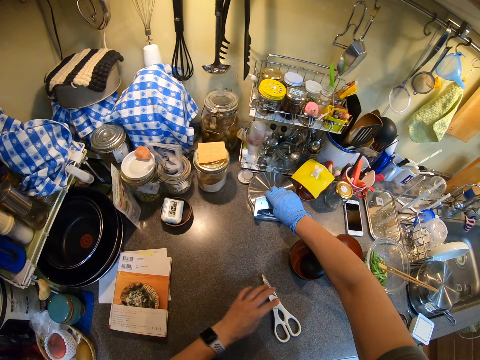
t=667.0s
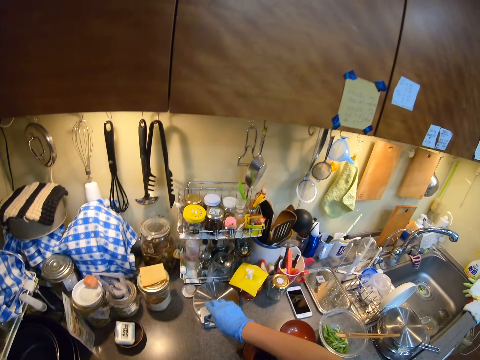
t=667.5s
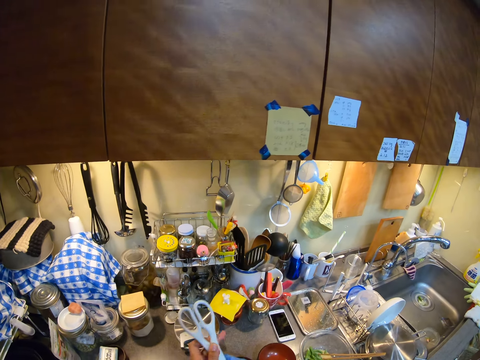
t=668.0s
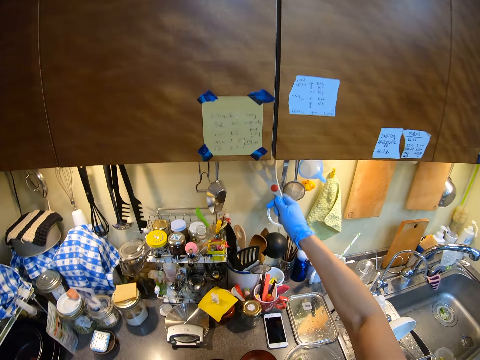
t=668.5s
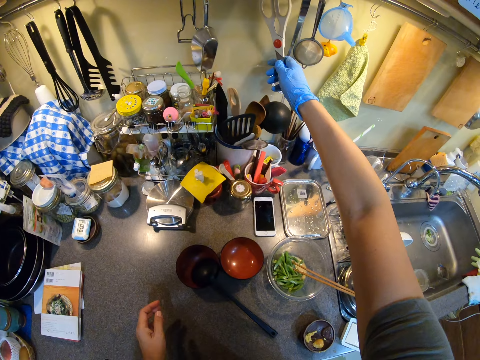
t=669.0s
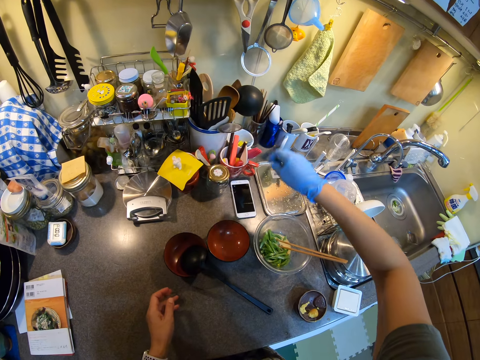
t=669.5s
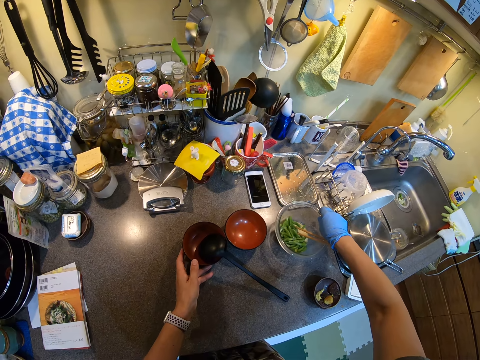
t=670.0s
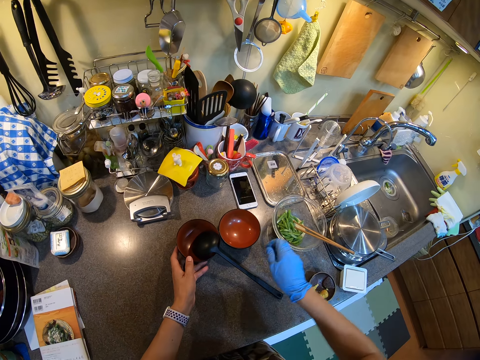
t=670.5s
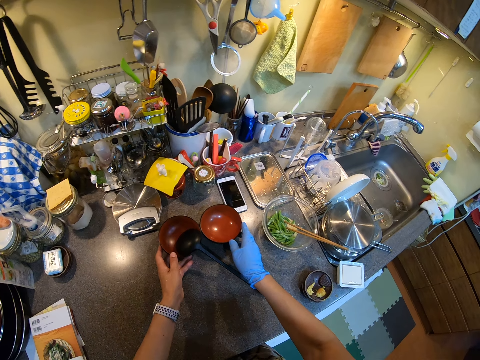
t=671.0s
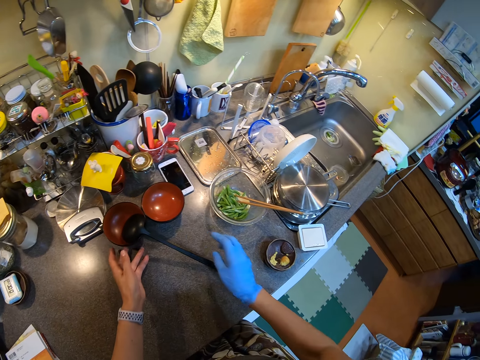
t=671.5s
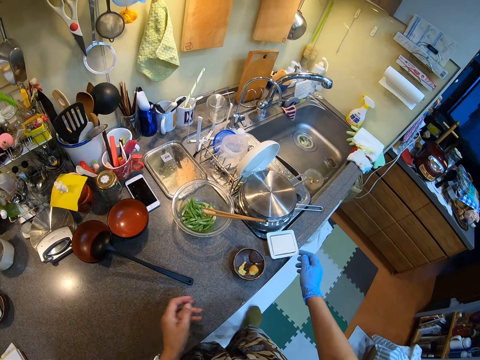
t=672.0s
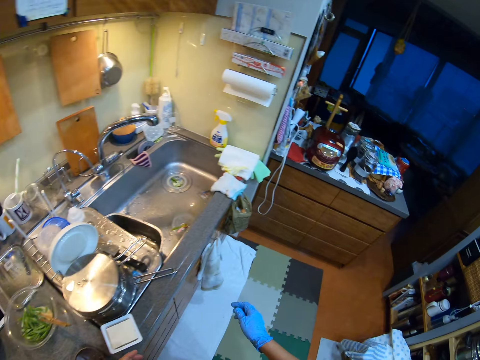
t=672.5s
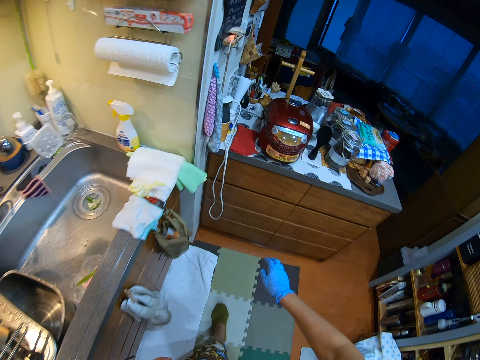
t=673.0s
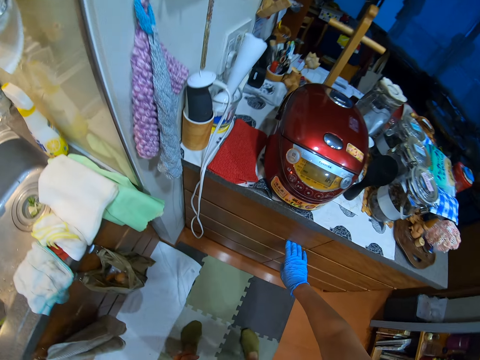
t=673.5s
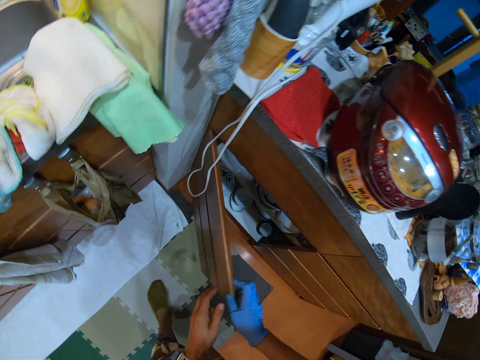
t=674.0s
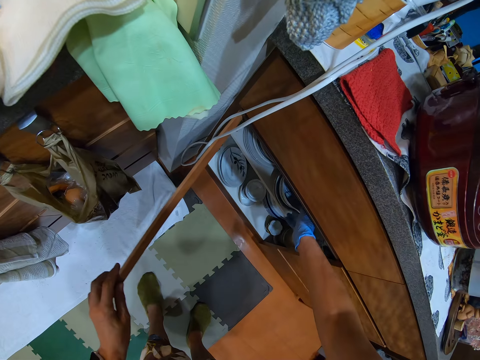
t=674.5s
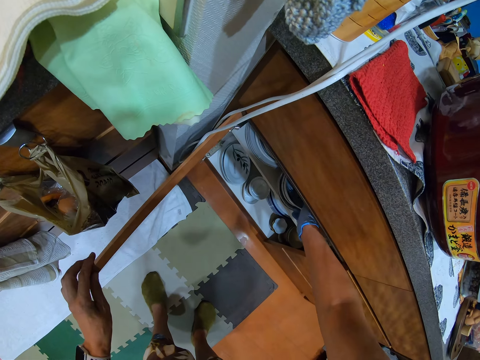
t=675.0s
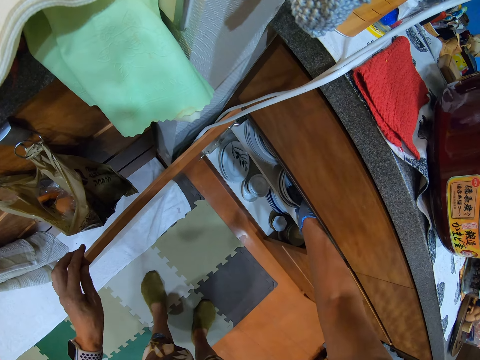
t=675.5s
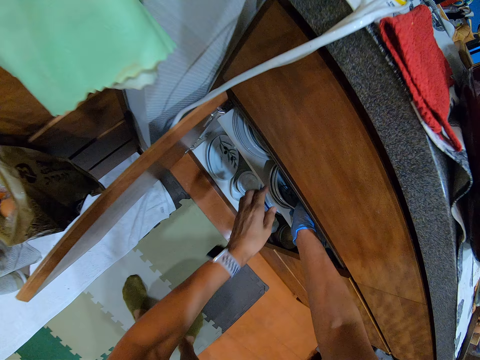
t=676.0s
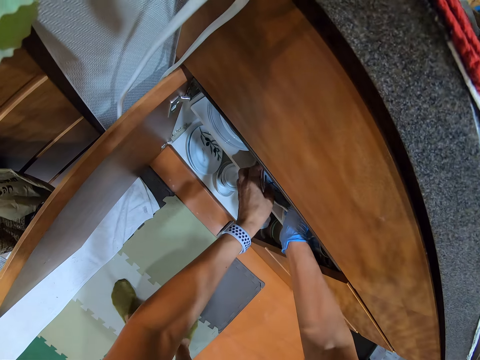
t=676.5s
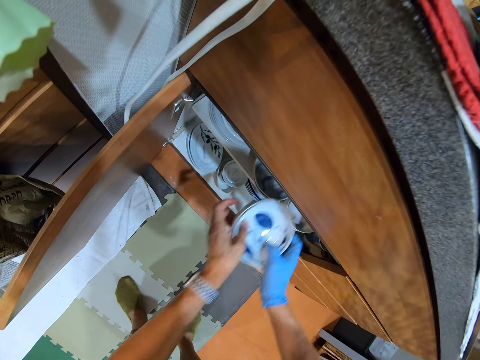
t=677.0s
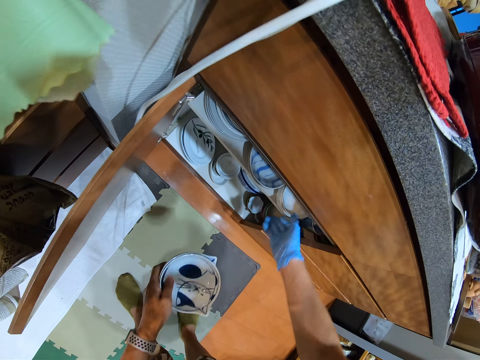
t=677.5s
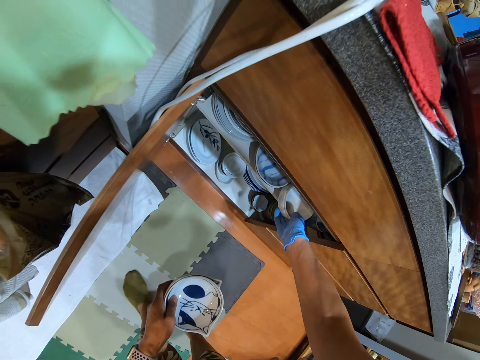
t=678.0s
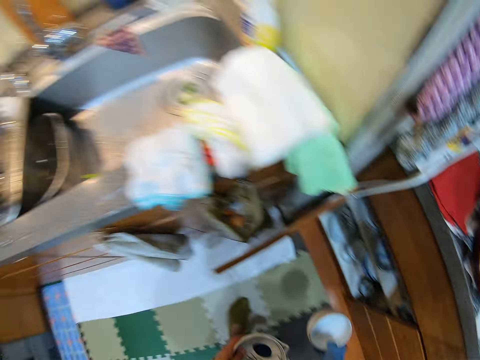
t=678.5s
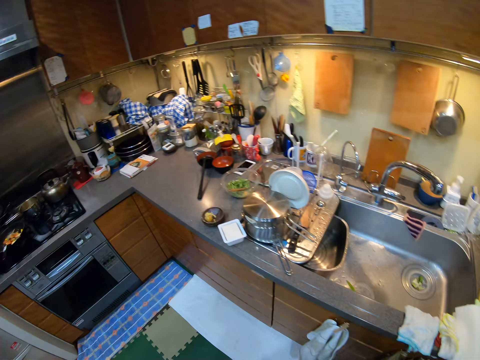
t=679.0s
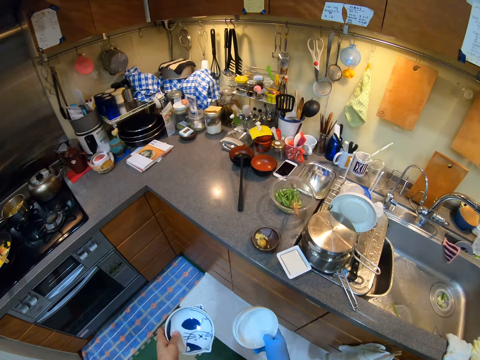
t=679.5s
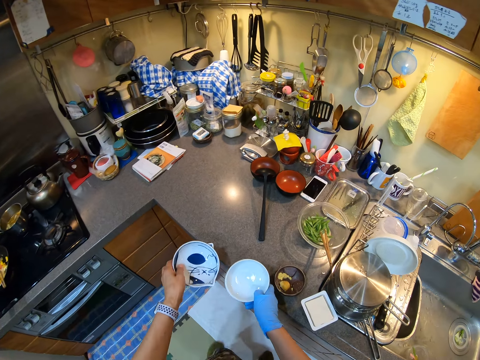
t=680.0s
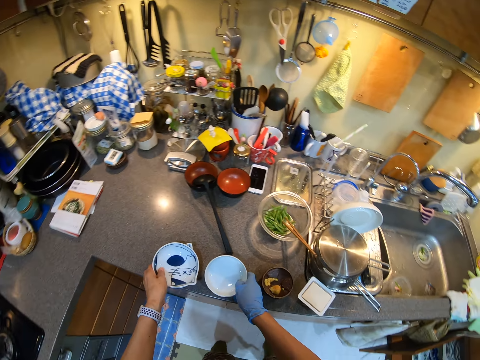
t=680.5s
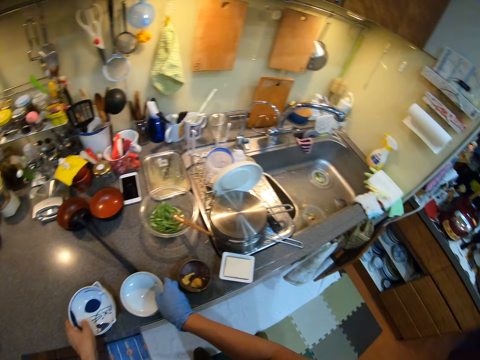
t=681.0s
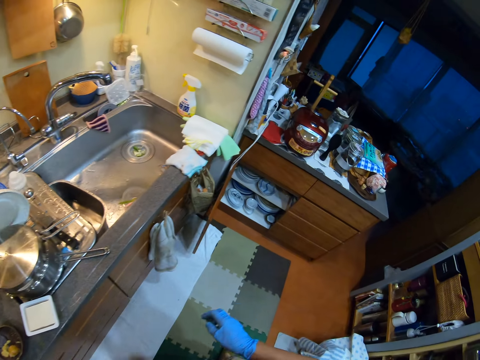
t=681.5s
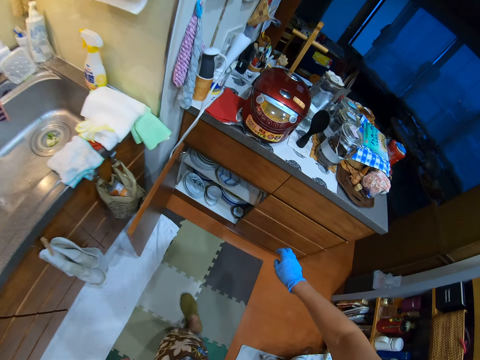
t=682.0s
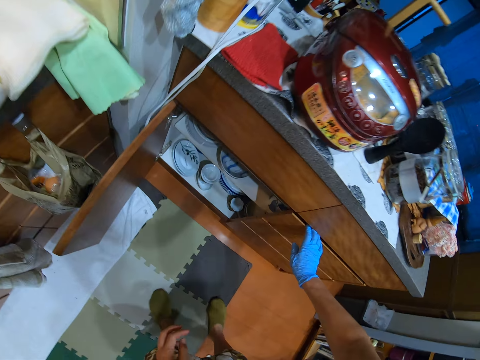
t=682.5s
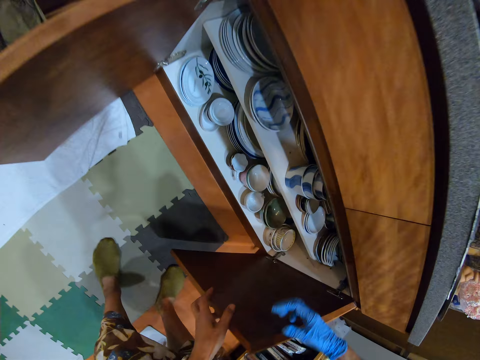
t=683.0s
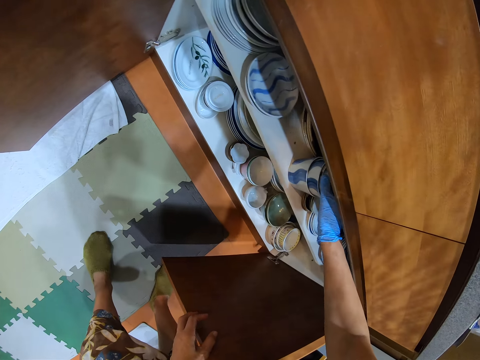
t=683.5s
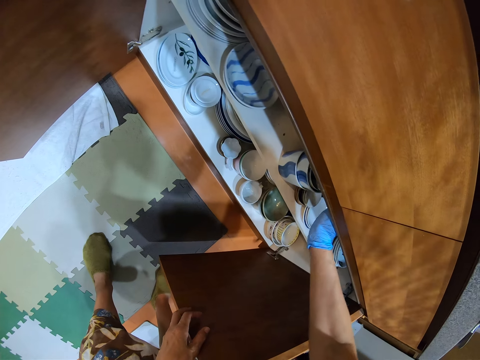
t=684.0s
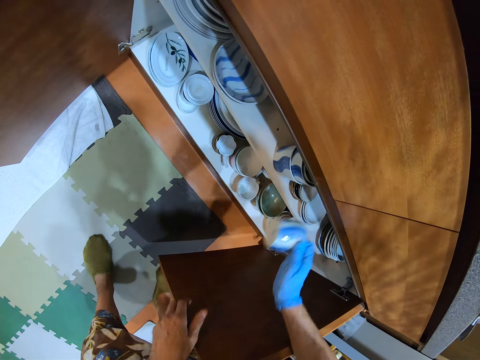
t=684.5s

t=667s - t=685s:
The camera wearer touches something. They touch the scissors. They hang the scissors on the wall. They move items on the counter top. They touch the sink top. They move around. They open a cupboard. They remove plates in the cupboard. They pick up the plates. They walk. They put the plates on the counter top. They walk. They open a kitchen cabinet.

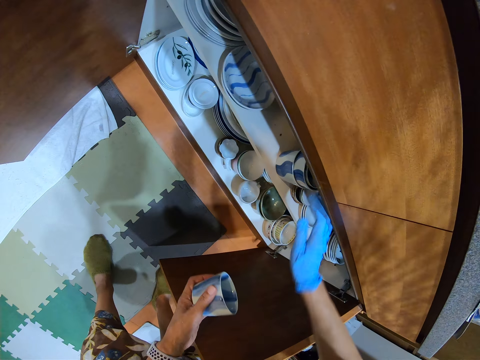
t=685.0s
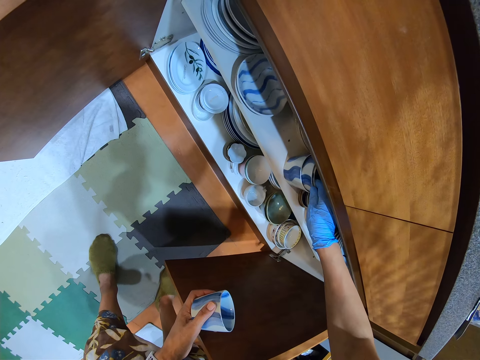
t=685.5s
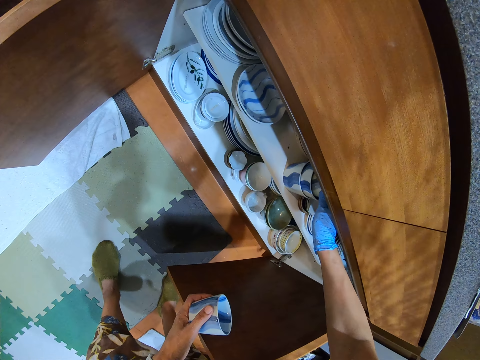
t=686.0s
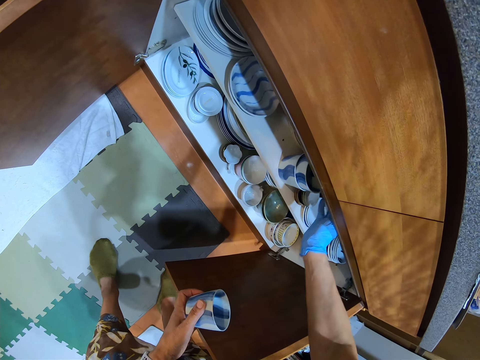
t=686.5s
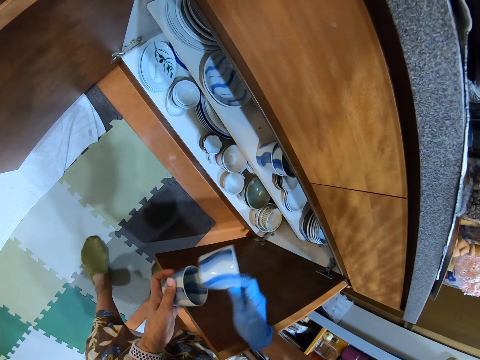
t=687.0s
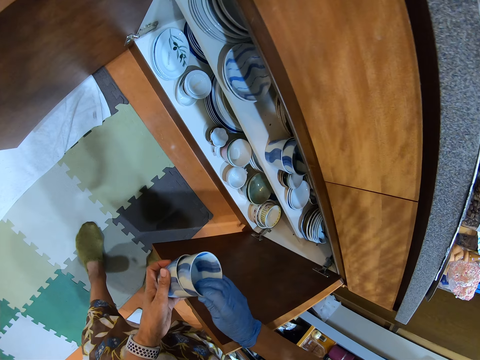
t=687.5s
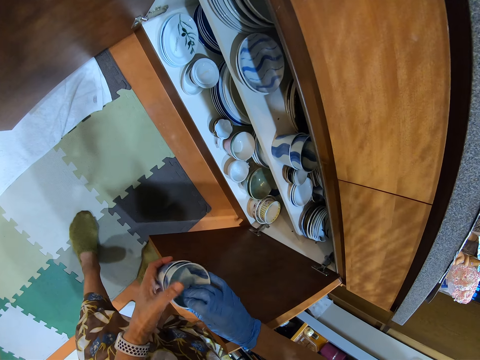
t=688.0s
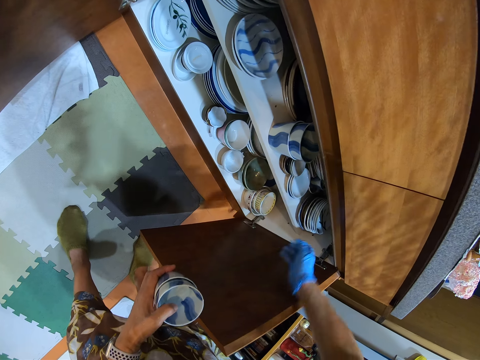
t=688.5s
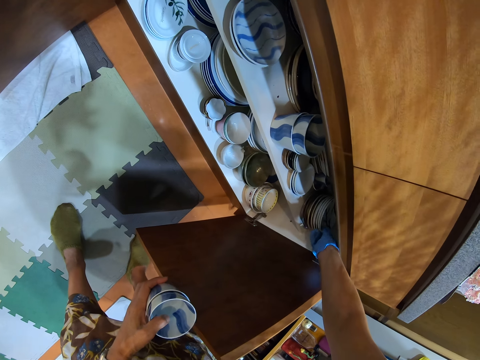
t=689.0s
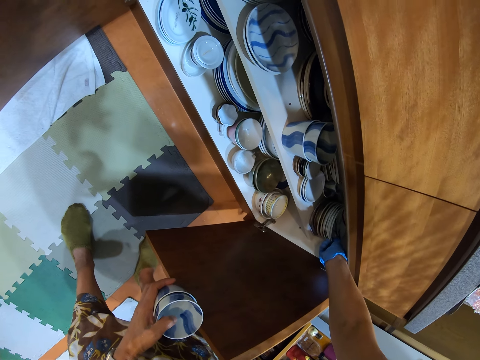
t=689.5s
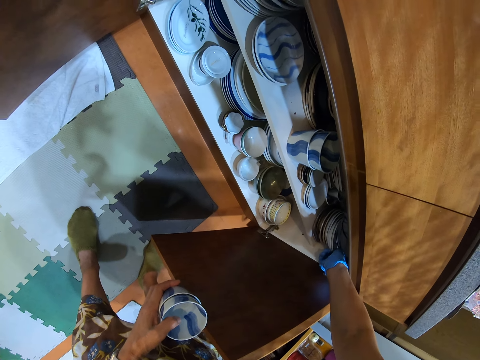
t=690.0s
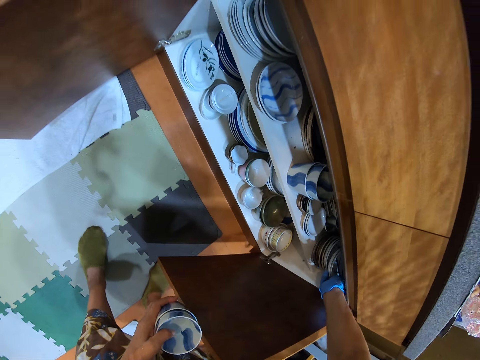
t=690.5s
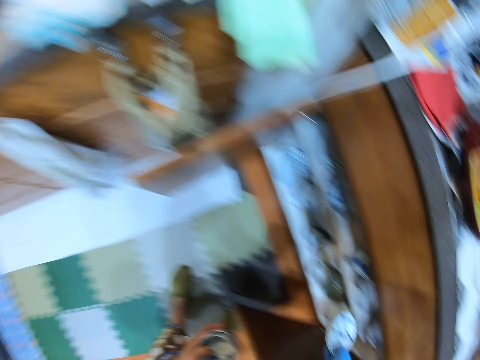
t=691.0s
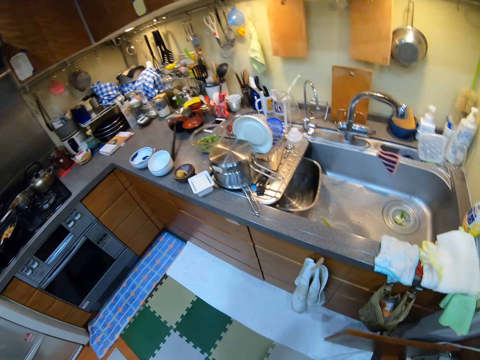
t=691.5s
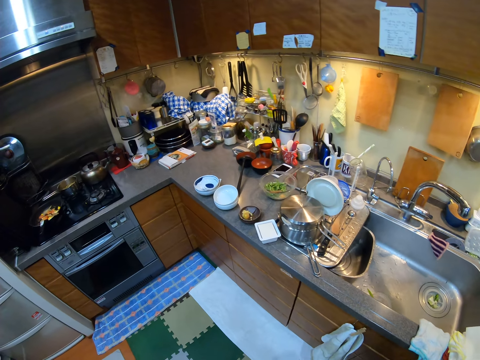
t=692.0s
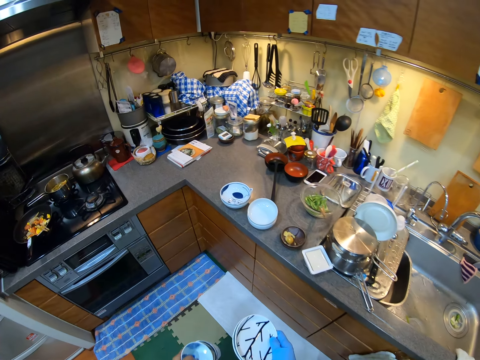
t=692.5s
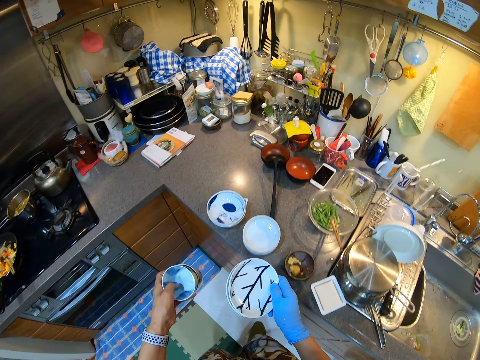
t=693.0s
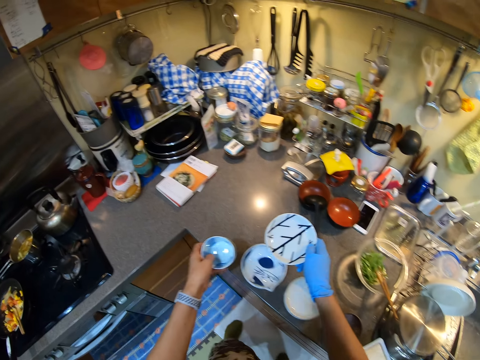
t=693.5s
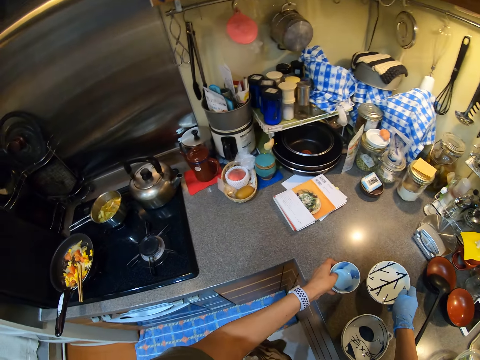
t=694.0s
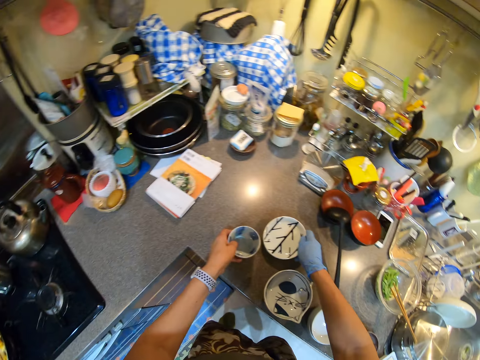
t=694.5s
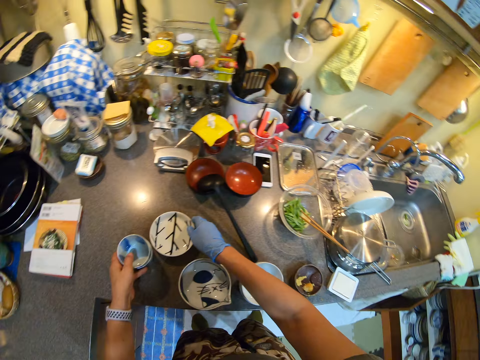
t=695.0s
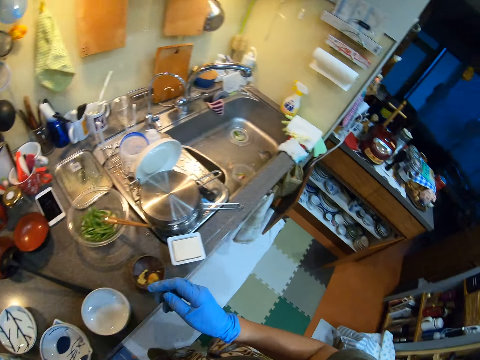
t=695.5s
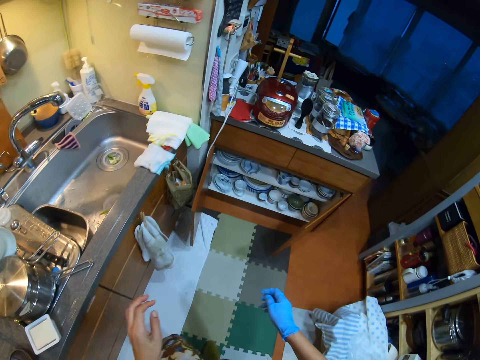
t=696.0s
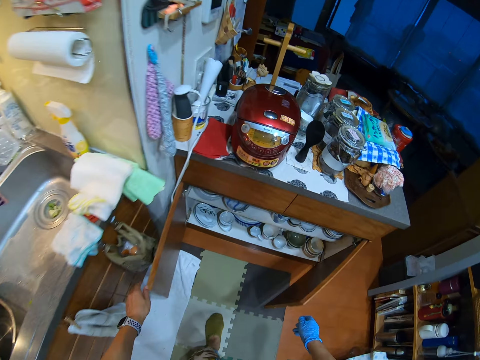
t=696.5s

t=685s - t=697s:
The camera wearer removes cups in the cupboard. They hold the cups. They remove plates in the cupboard. They walk. They put the plates on the counter top. They walk.
